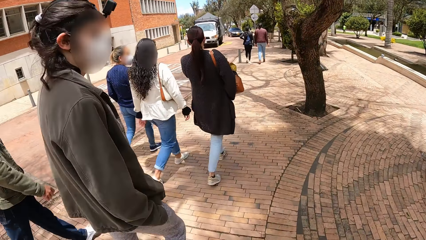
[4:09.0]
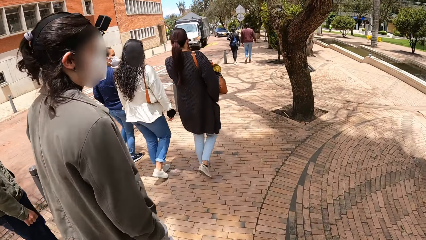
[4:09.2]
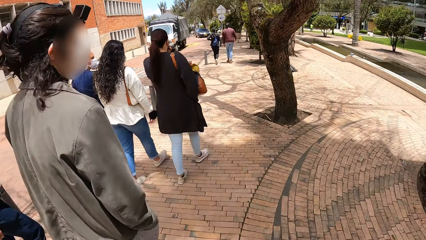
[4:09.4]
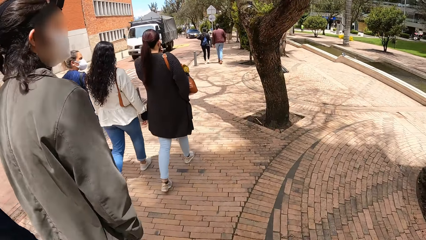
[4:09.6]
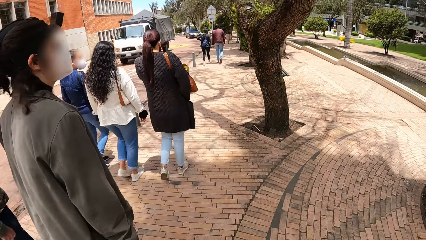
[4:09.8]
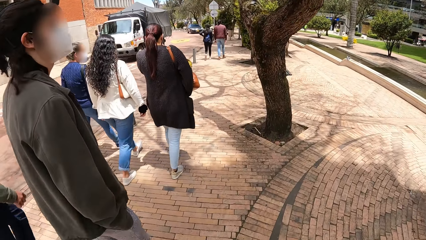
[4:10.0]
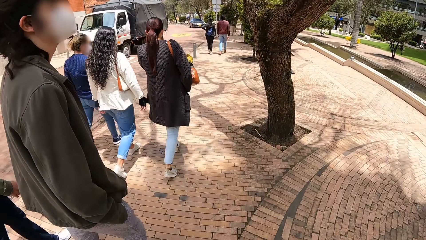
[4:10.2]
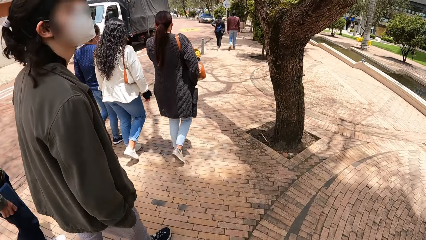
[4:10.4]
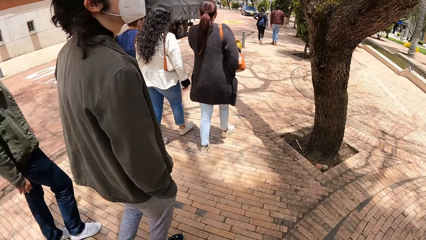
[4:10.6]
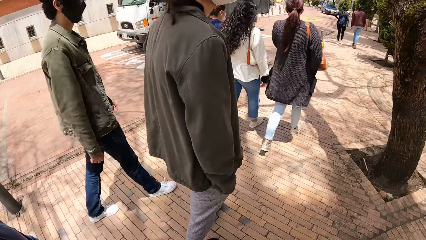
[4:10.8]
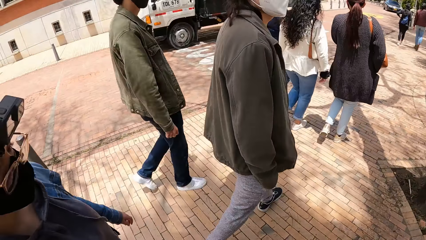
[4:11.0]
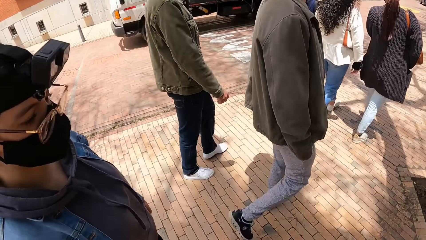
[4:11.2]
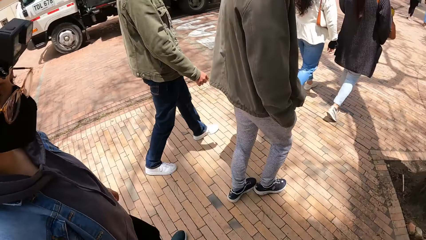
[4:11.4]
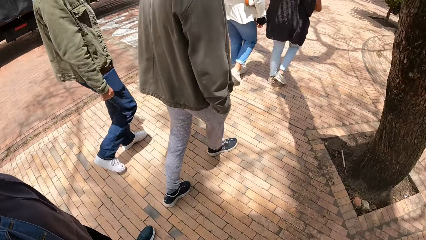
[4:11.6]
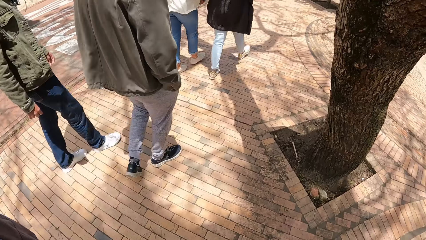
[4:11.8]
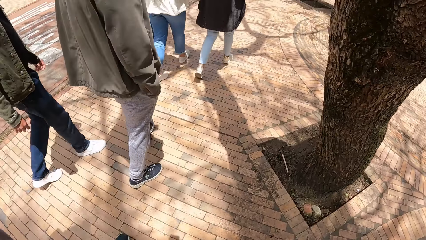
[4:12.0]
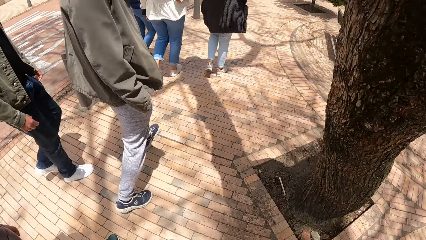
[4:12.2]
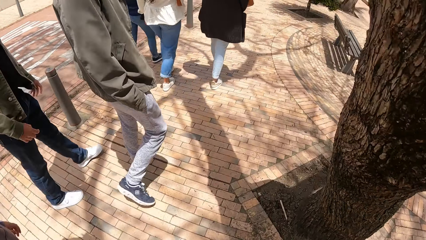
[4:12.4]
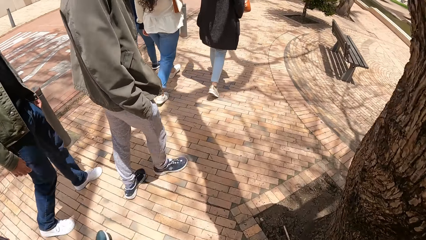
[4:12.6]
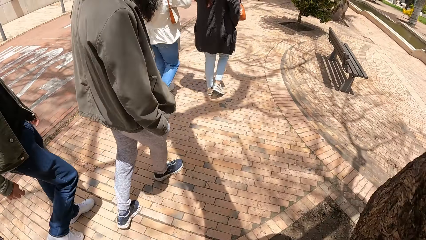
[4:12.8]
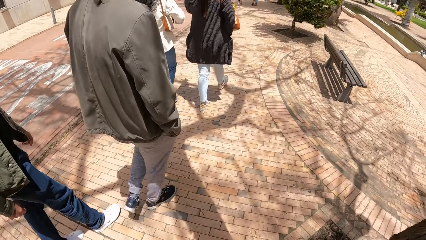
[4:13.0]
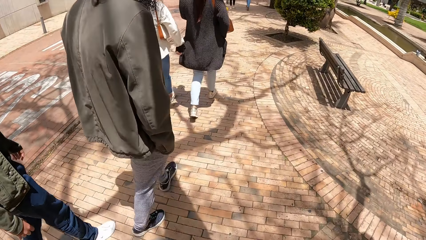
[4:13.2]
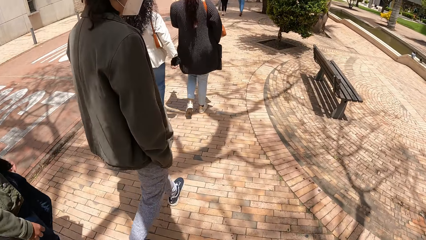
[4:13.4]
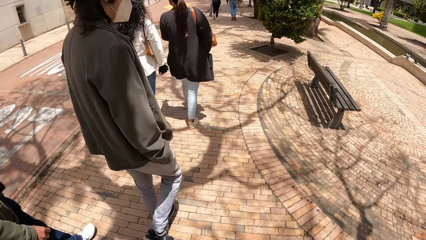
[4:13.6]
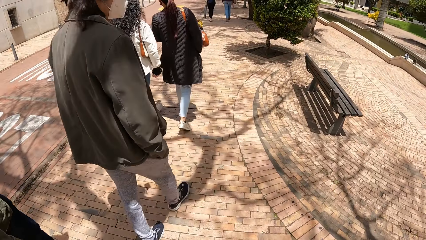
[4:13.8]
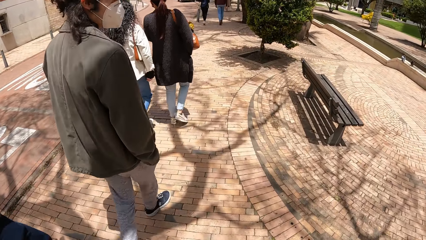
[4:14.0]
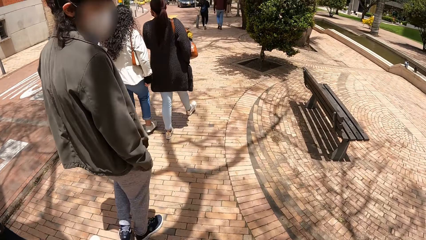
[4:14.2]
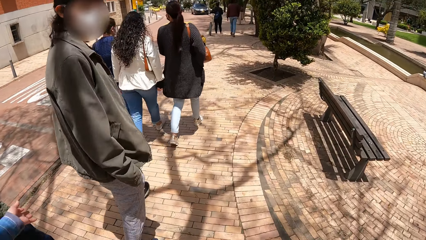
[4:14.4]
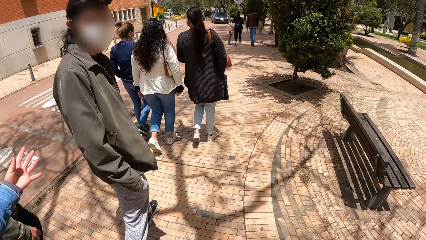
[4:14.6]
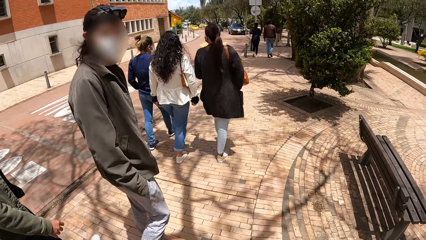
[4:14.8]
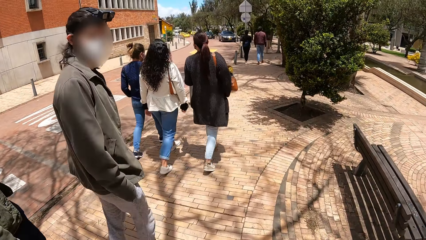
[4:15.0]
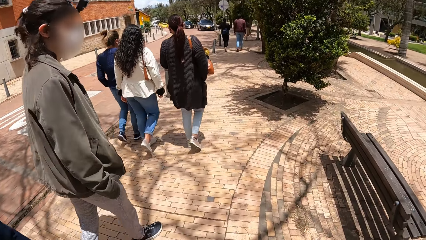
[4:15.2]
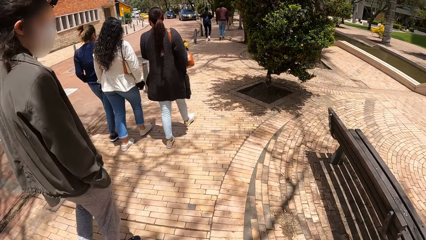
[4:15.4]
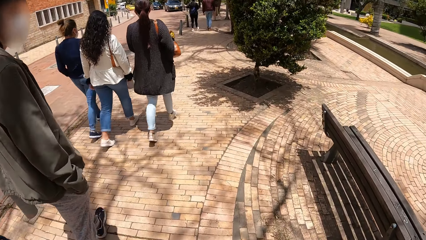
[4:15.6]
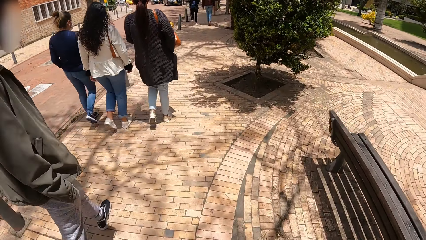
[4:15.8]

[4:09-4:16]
A white truck drives past the camera wearer.

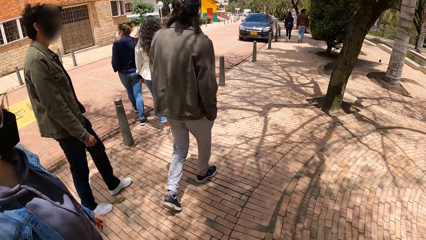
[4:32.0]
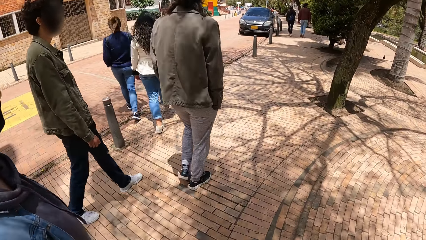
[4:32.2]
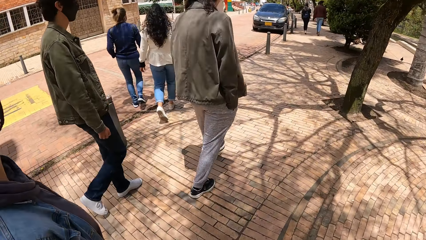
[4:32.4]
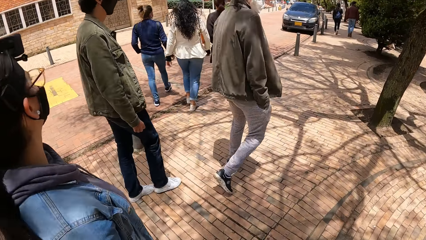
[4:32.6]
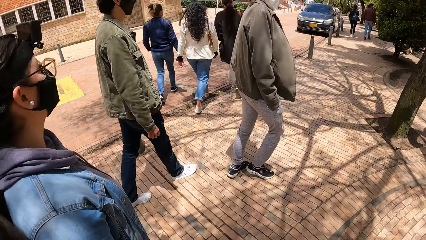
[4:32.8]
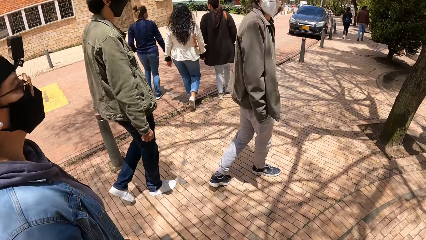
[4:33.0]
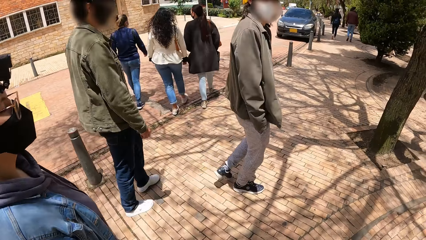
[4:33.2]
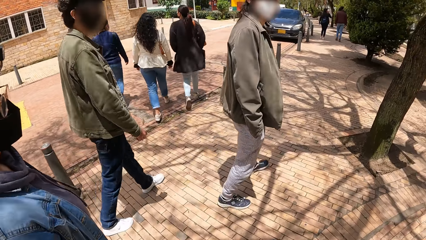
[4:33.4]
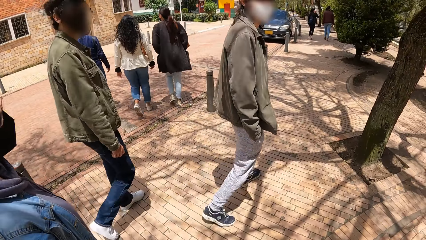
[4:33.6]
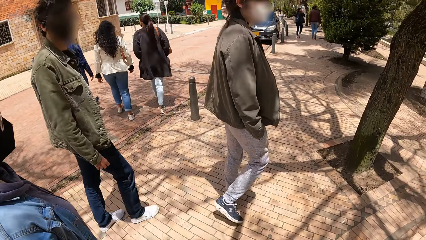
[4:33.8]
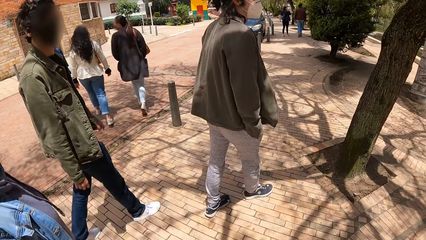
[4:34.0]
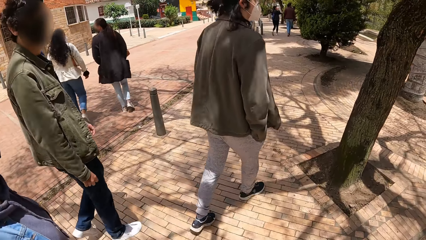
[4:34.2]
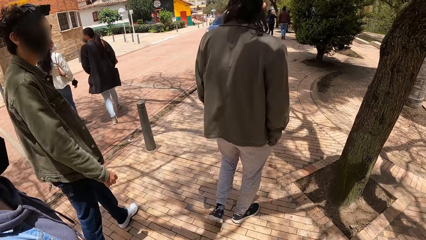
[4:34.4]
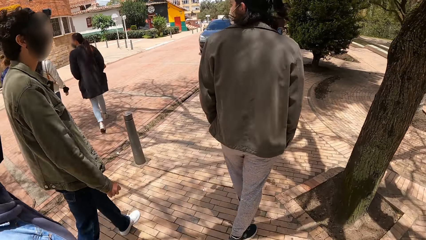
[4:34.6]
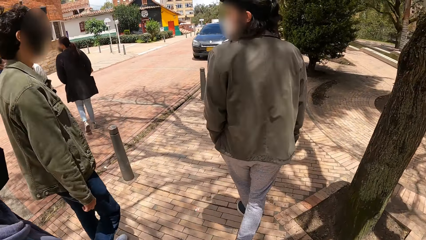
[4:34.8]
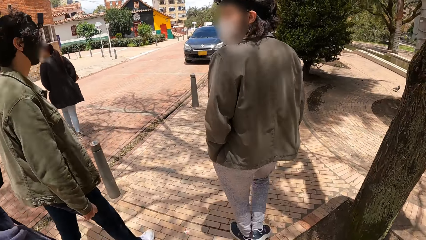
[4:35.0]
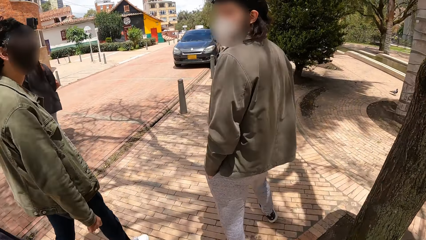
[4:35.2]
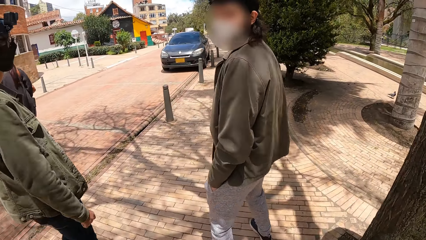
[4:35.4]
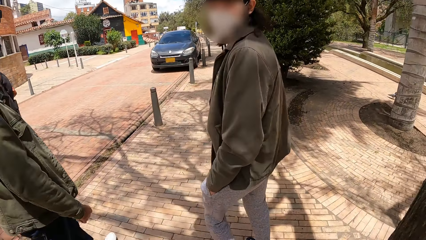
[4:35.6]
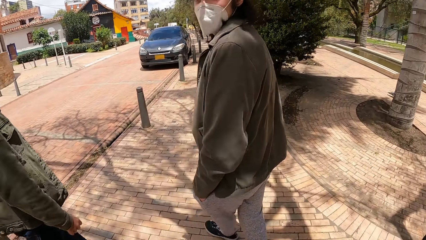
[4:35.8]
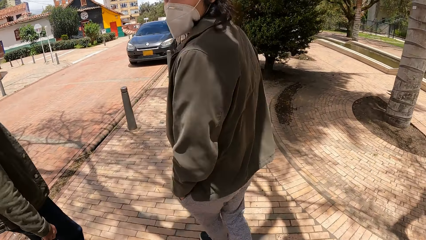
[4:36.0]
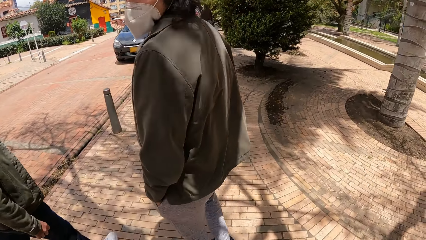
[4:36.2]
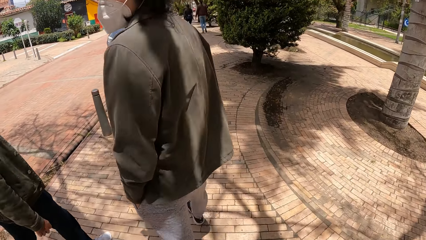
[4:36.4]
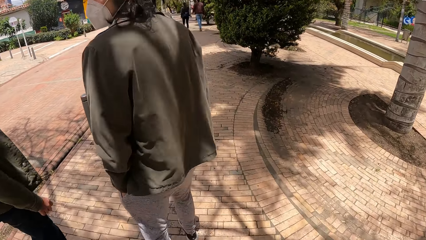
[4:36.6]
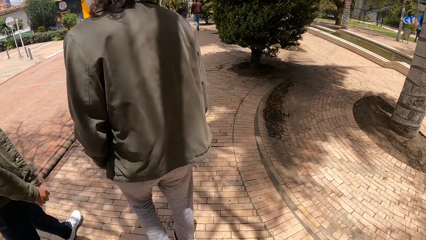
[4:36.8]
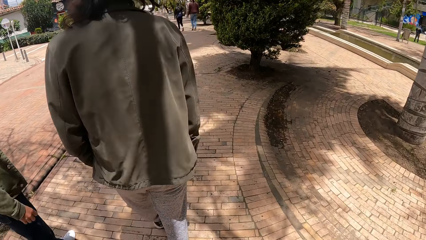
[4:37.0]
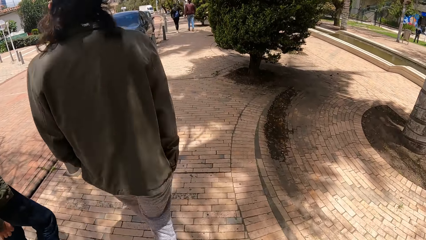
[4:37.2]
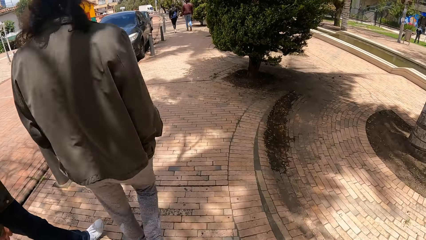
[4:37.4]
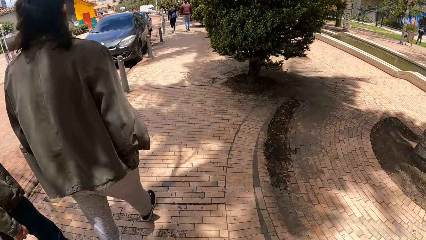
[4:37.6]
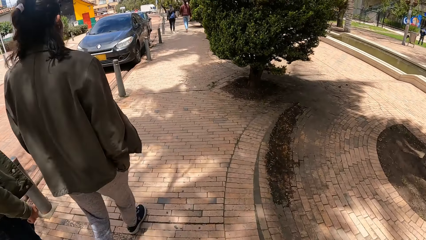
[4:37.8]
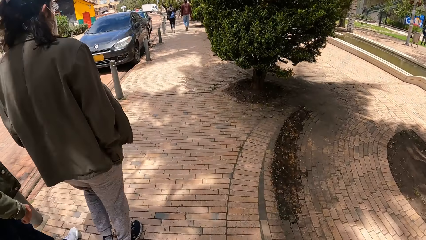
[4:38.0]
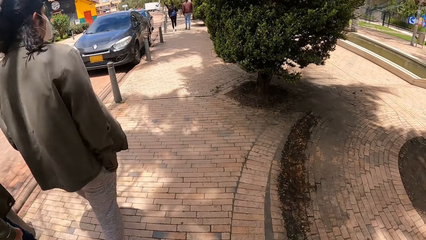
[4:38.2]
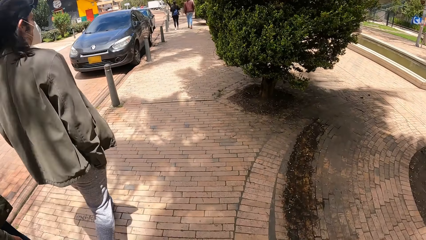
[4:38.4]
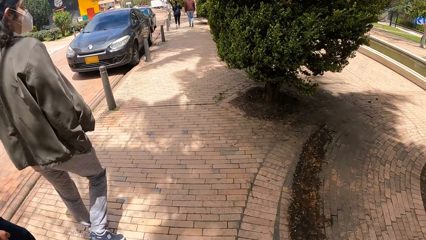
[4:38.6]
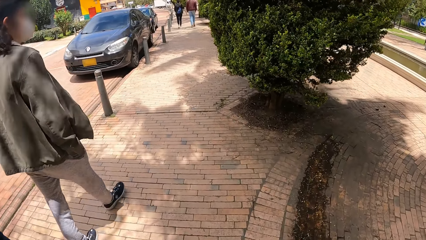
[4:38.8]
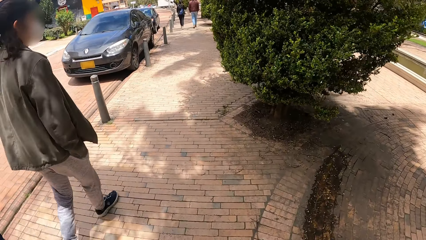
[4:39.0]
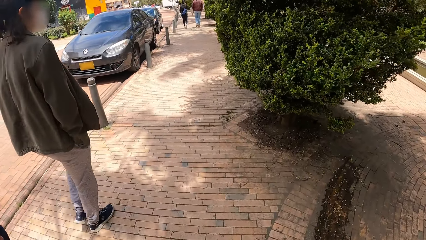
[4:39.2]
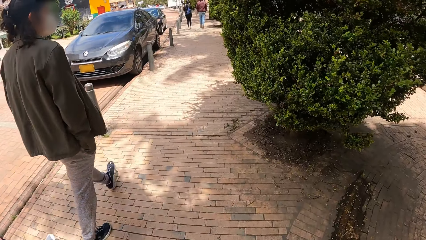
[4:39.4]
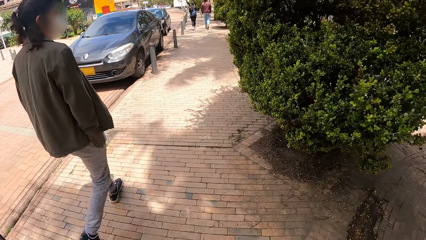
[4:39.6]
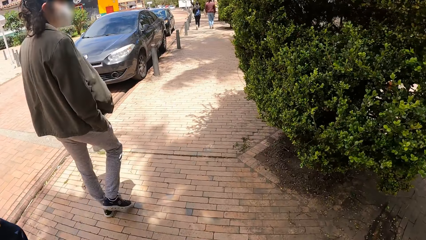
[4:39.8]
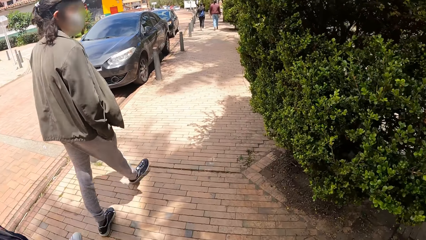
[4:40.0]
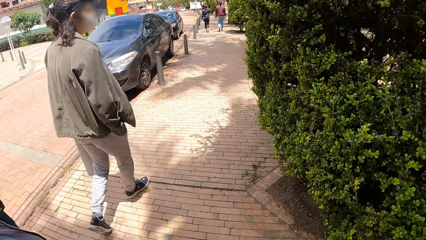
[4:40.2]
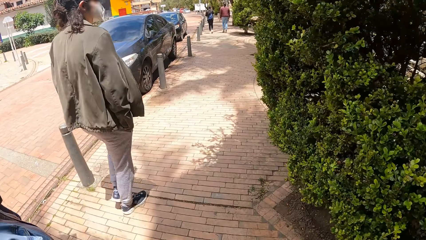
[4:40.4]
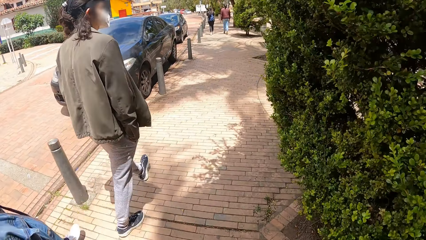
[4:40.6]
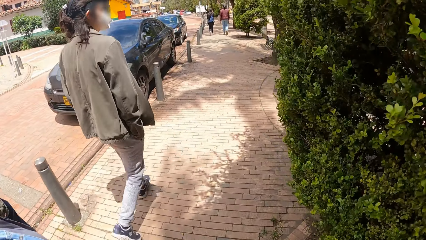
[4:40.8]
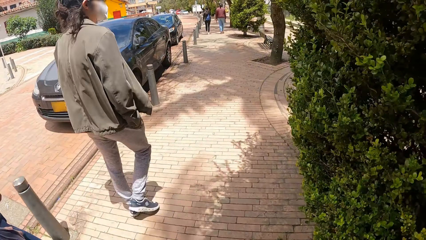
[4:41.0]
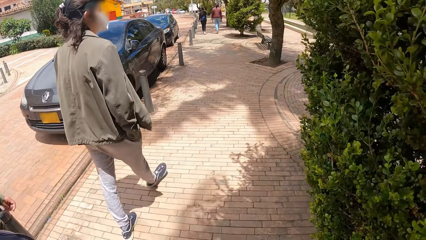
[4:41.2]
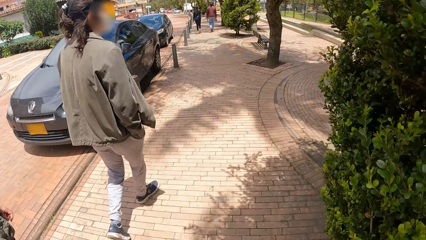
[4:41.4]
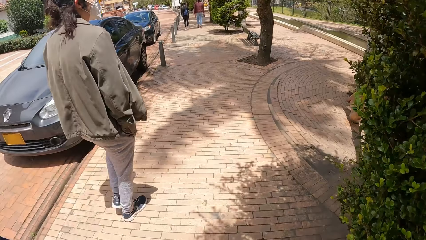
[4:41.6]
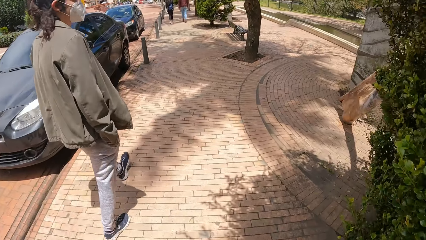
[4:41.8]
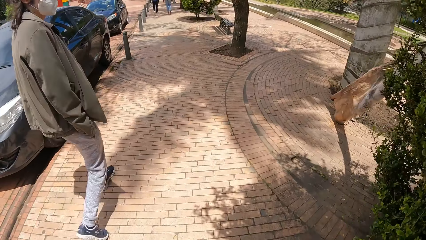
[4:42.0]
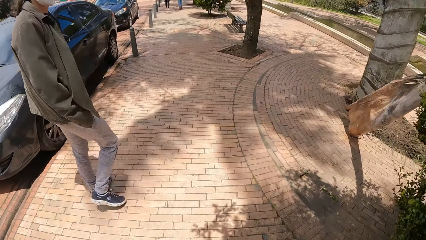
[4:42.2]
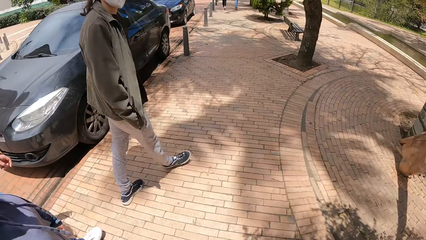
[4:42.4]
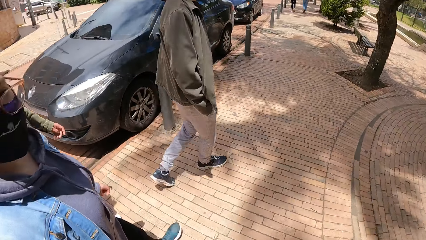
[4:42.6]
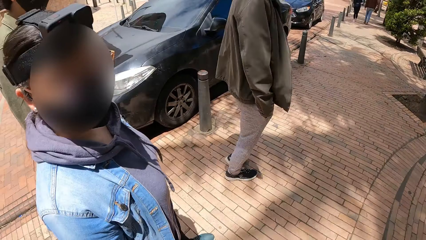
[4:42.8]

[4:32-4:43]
The camera wearer interacts with the woman, the man and another man.
